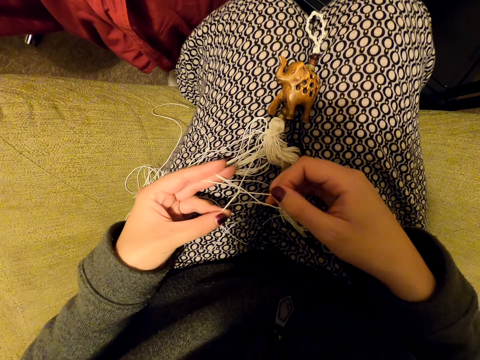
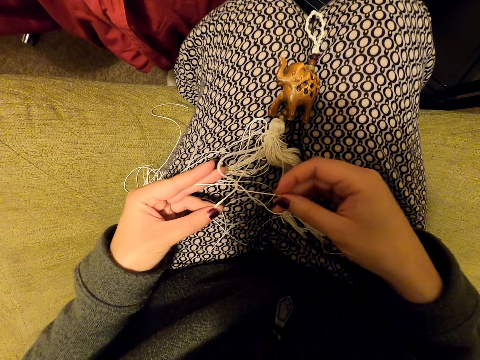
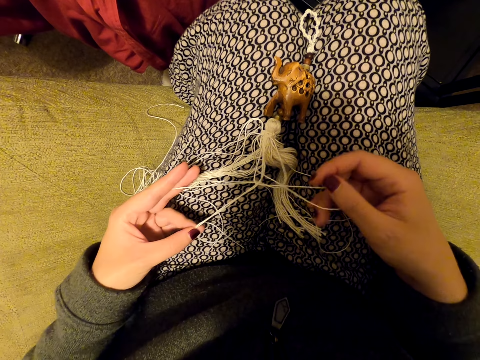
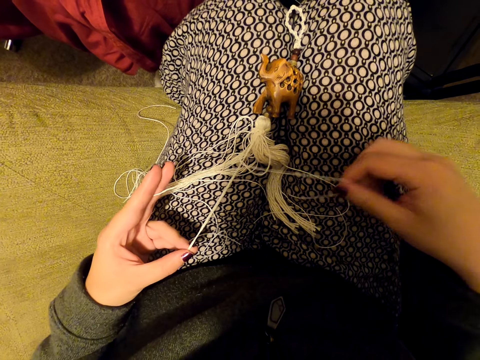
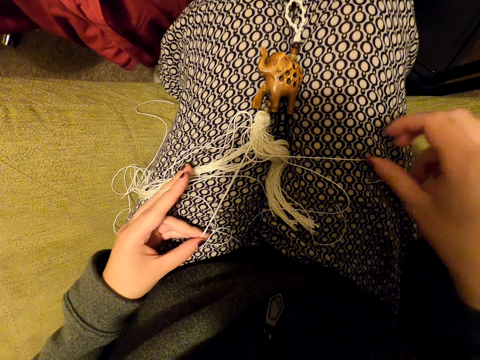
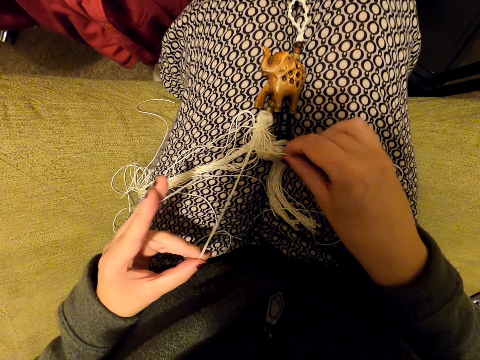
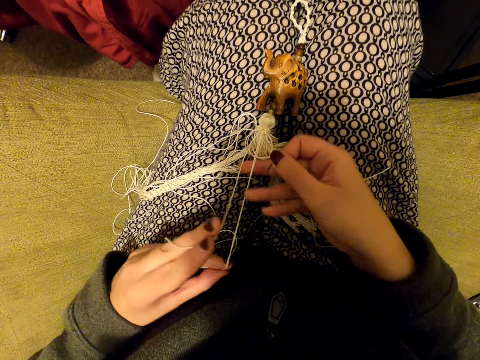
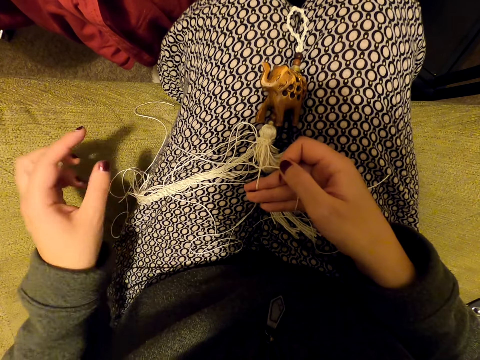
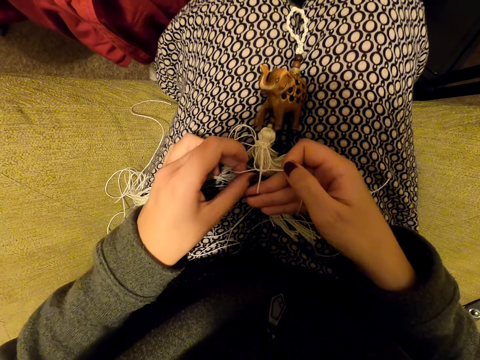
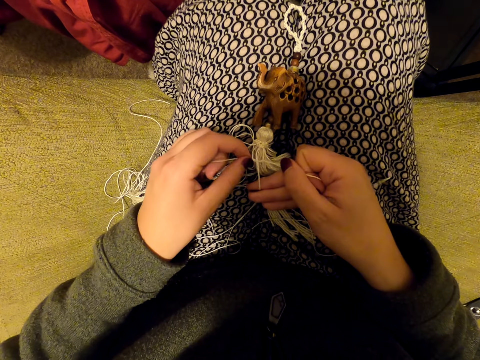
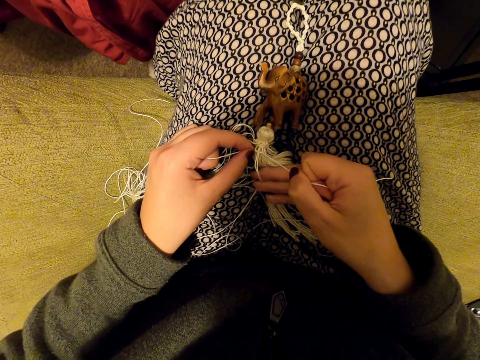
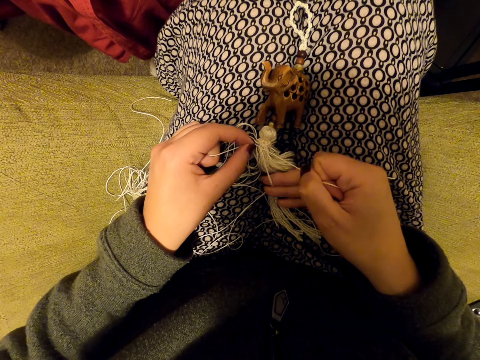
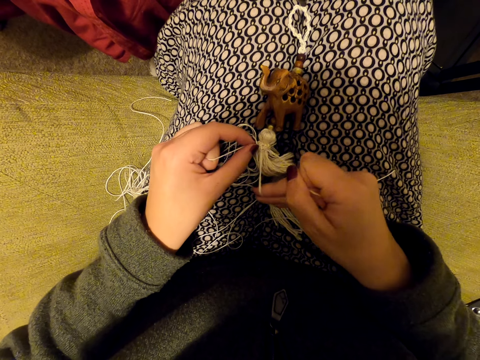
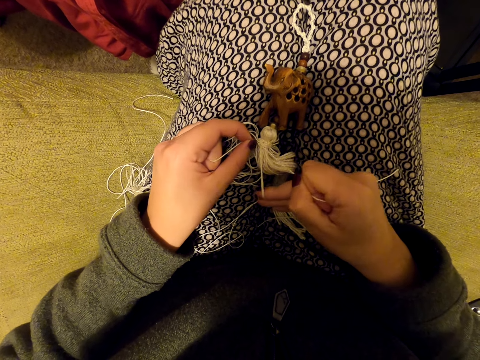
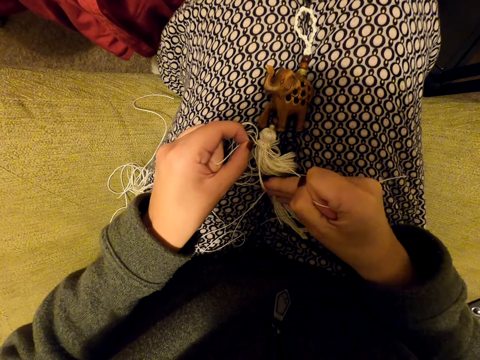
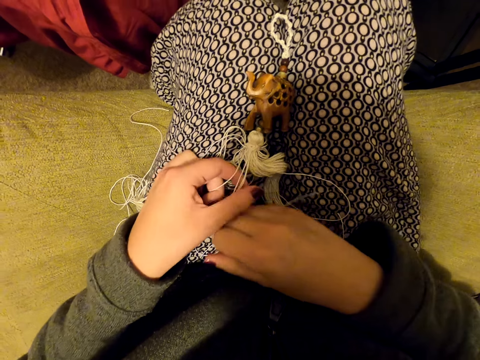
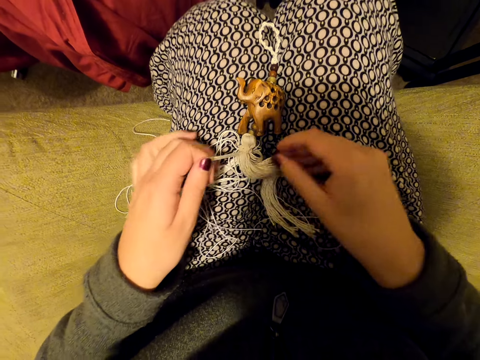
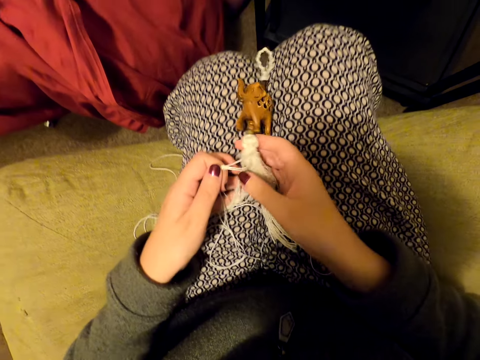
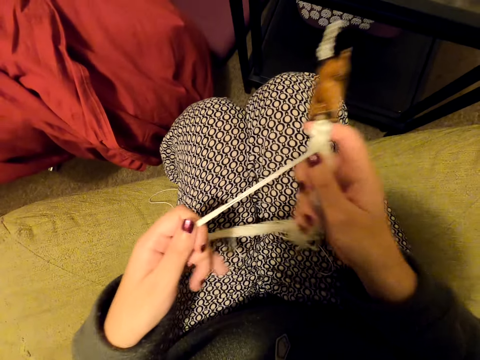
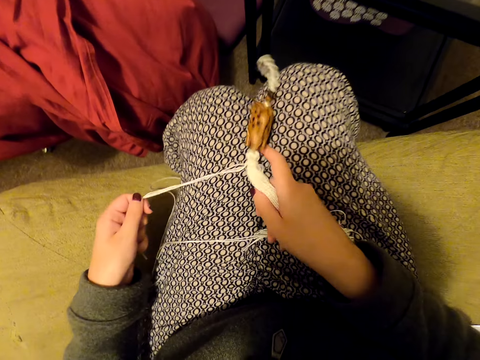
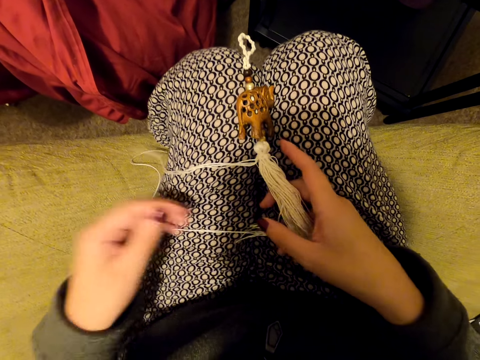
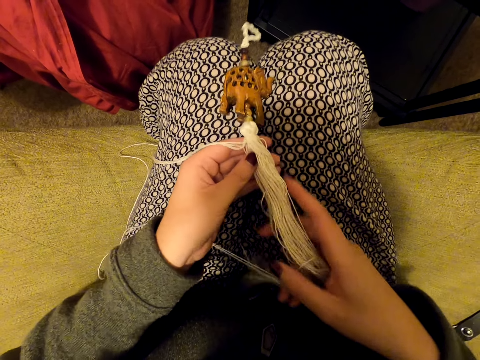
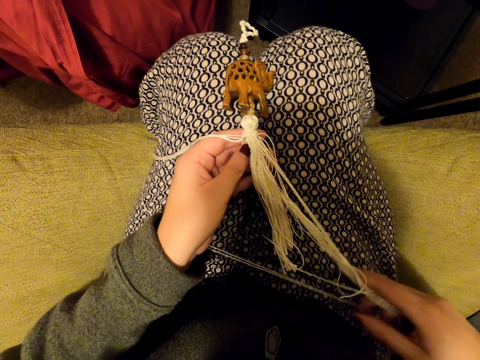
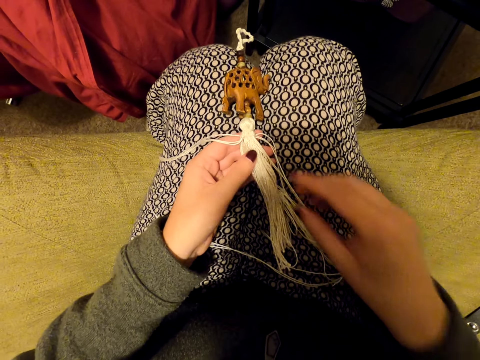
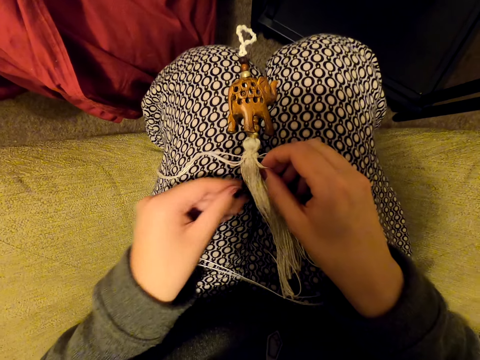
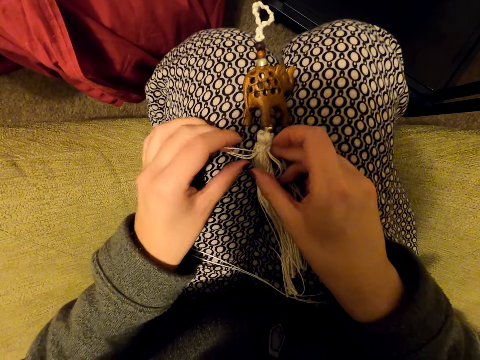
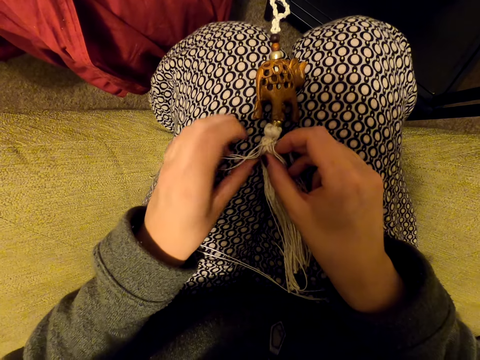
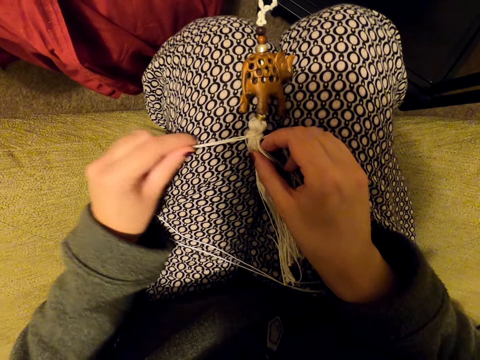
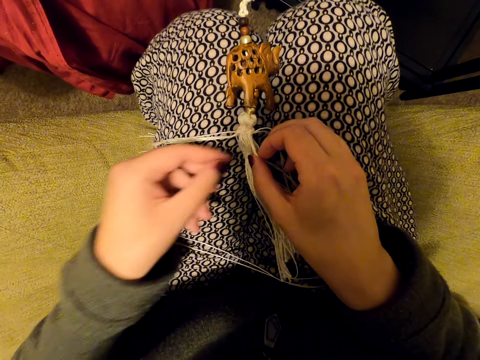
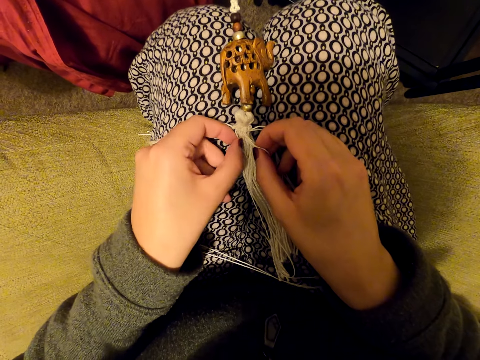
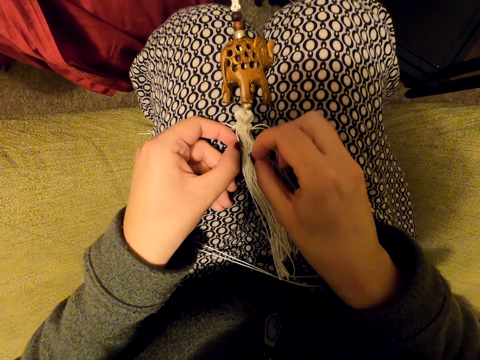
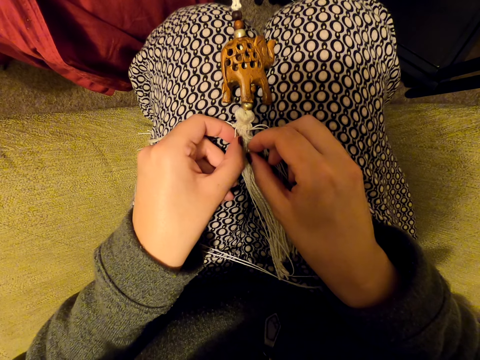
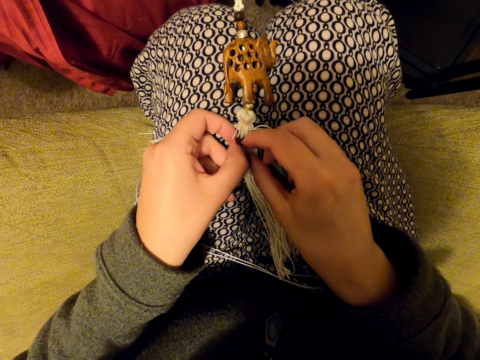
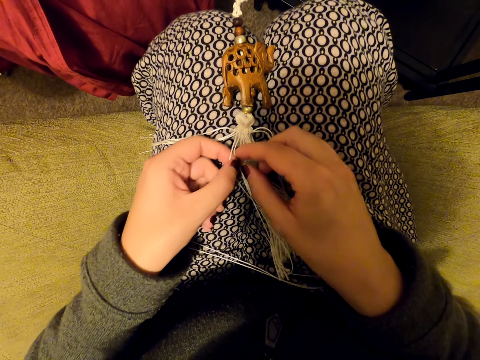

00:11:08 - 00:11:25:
The camera wearer pulls the threads. She puts the thread on her leg. She picks the thread and switches the thread to the other hand. She puts the thread on her leg. She tightens the knot. She switches the thread to the other hand. She picks up the tassel decoration. She pulls the threads. She puts the tassel decoration on her legs. She aligns the threads. She picks the threads. She pulls the threads. She puts the thread on her leg. She stretches something. She picks the threads.

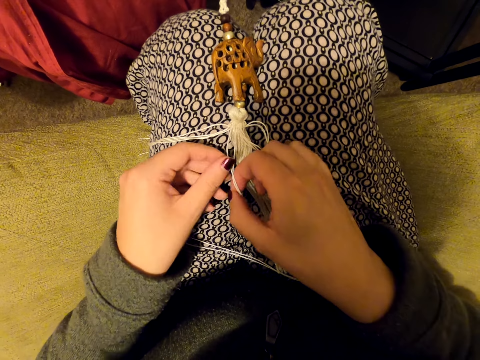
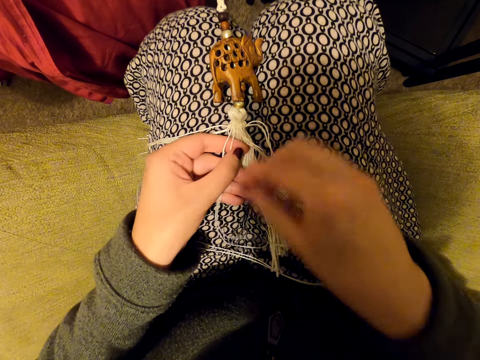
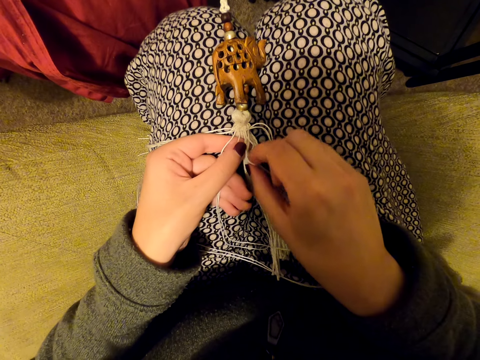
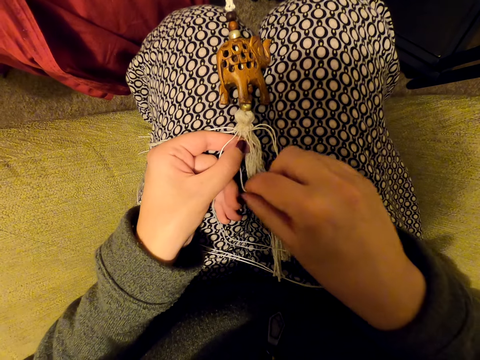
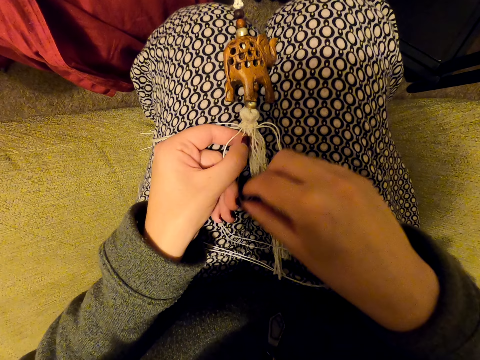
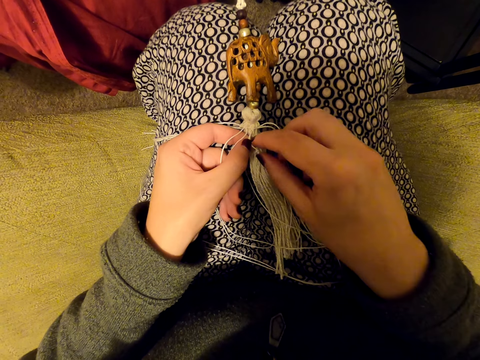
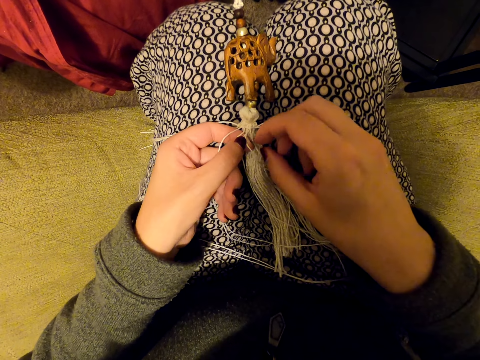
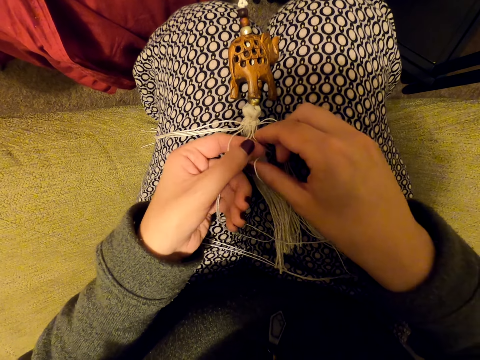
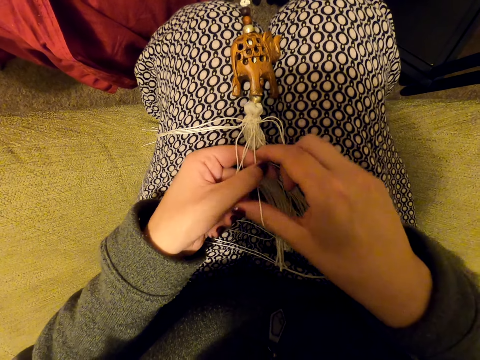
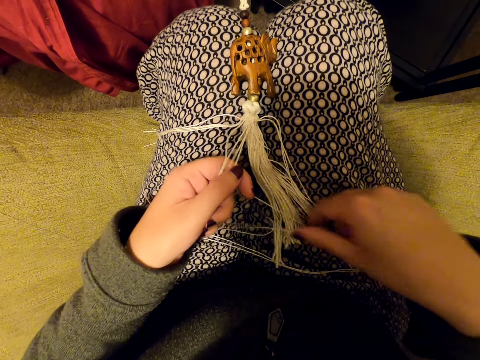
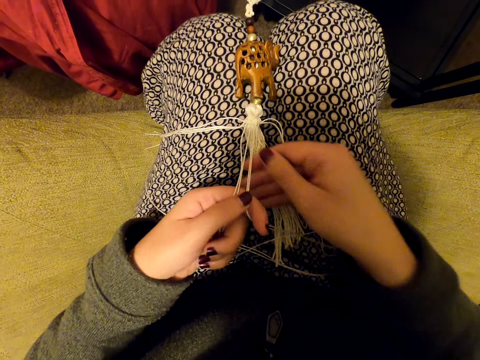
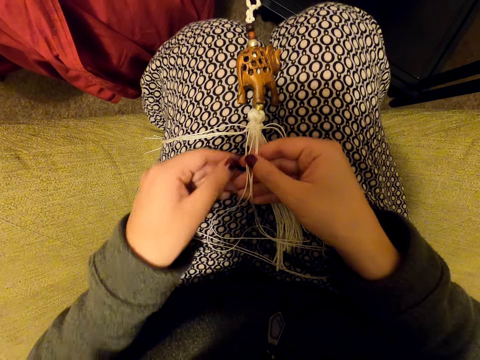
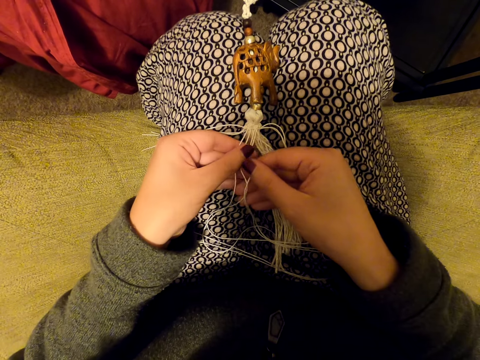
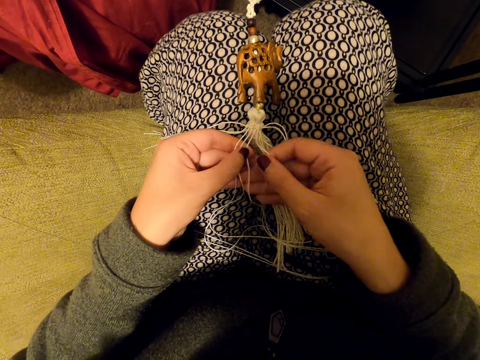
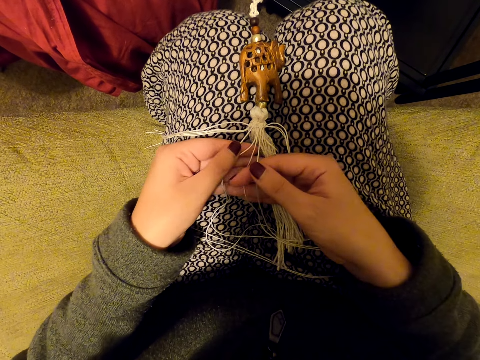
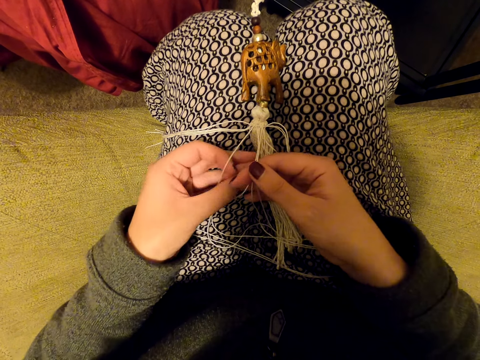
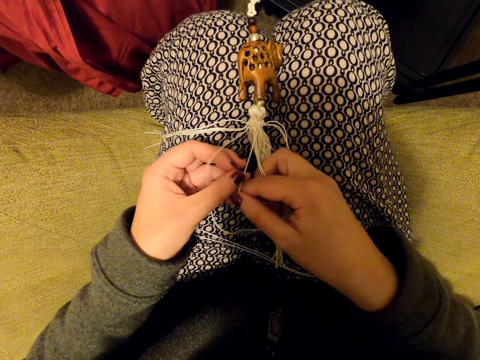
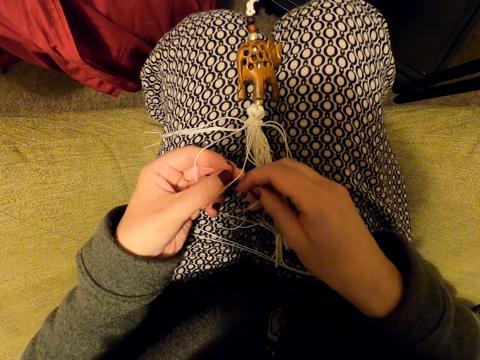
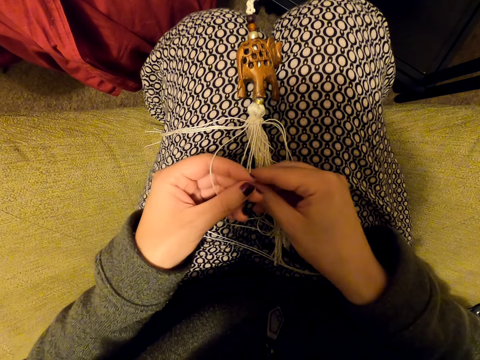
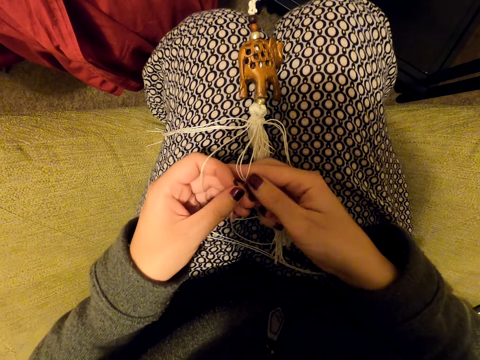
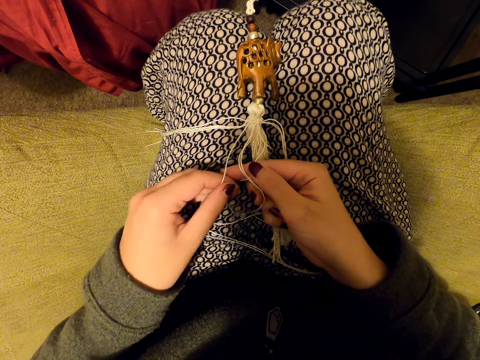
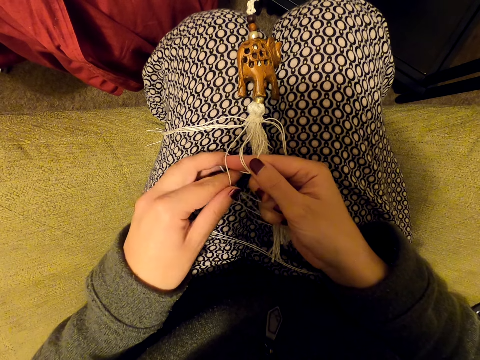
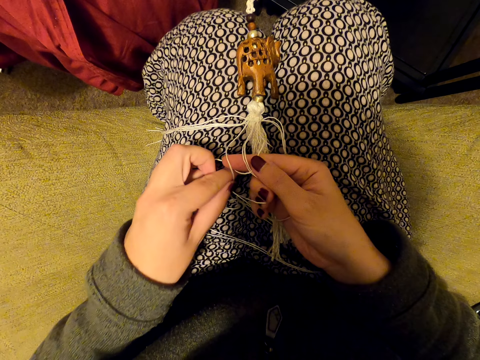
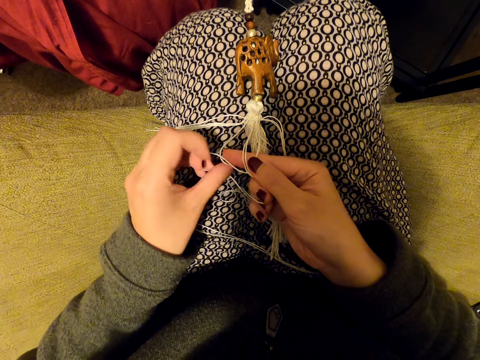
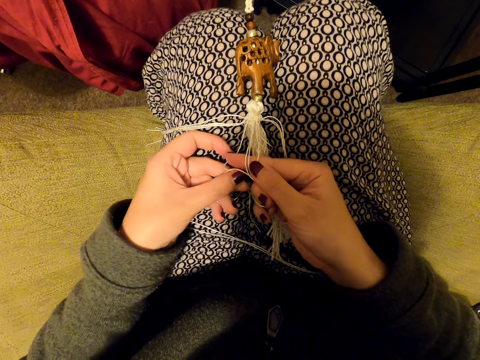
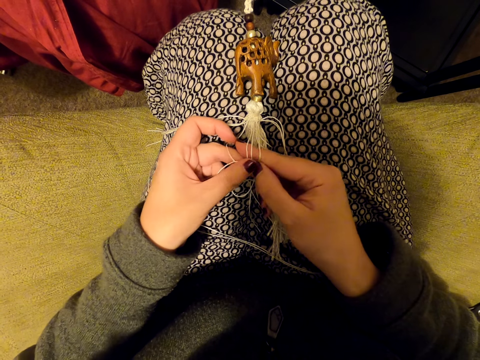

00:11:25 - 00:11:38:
The camera wearer switches the thread to the other hand. They adjust something. They pick threads. They pull the threads. They stretch the thread. They switch the thread to the other hand. They separate the threads. They knit a tassel decoration with both hands.
